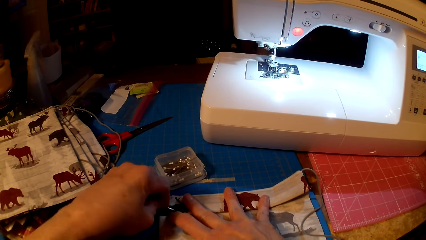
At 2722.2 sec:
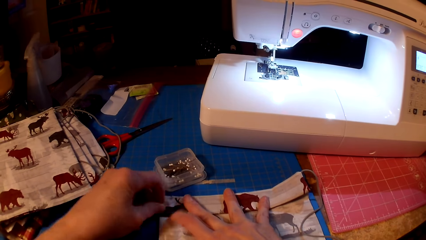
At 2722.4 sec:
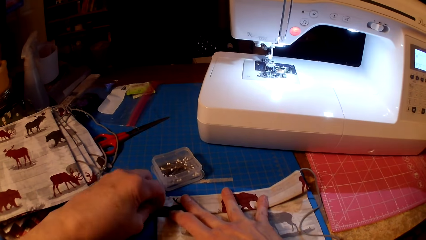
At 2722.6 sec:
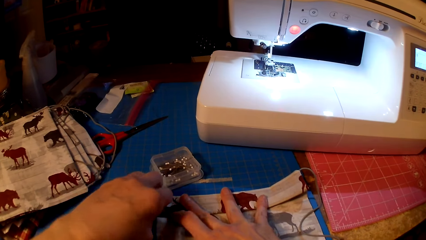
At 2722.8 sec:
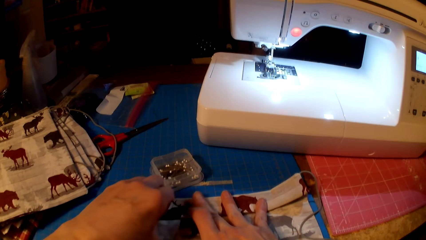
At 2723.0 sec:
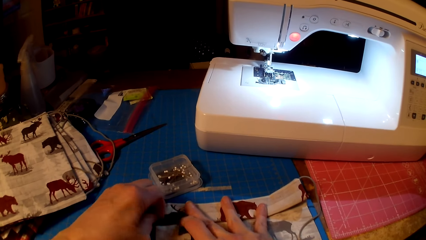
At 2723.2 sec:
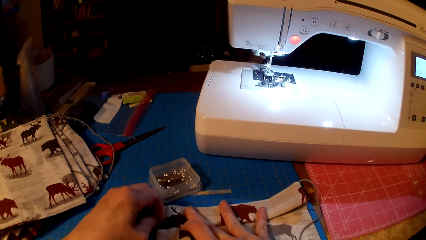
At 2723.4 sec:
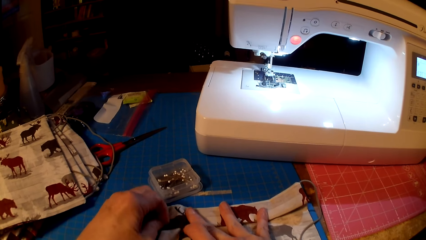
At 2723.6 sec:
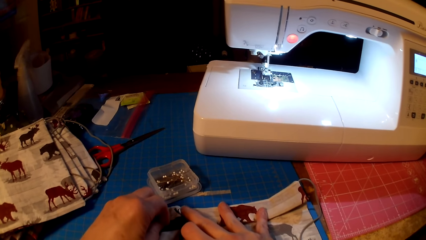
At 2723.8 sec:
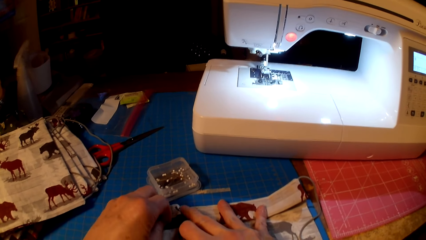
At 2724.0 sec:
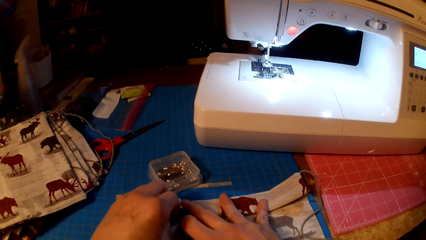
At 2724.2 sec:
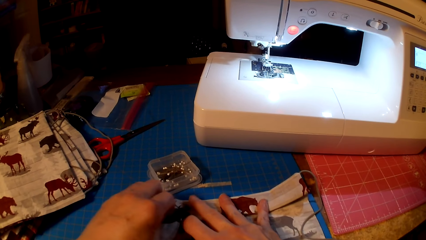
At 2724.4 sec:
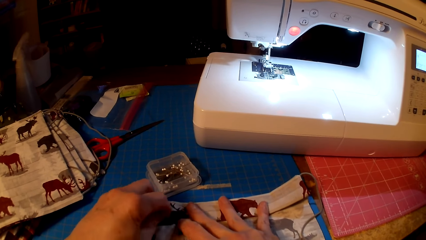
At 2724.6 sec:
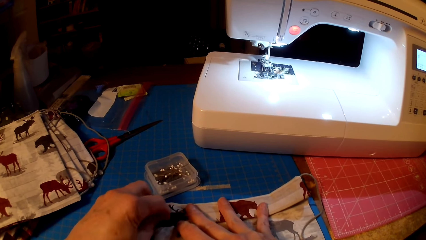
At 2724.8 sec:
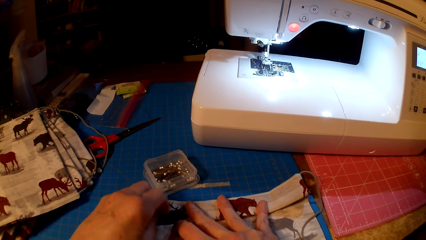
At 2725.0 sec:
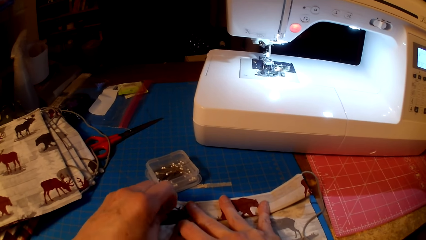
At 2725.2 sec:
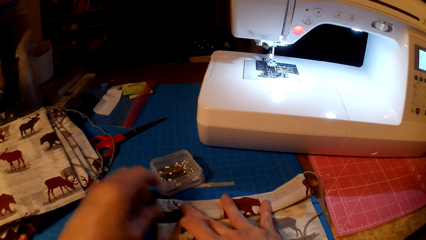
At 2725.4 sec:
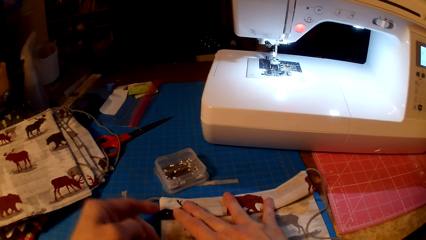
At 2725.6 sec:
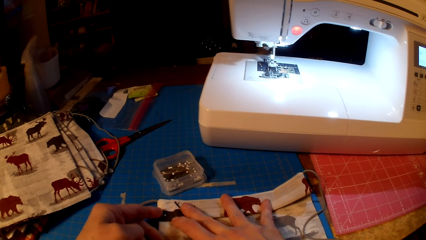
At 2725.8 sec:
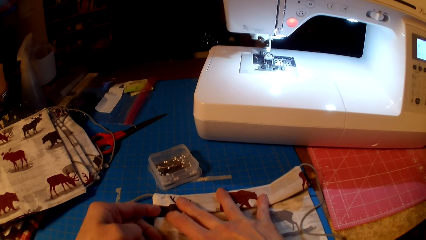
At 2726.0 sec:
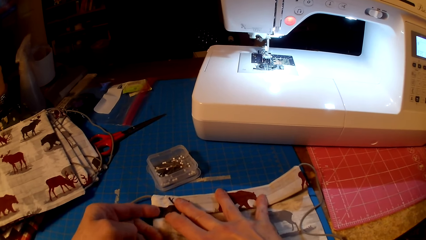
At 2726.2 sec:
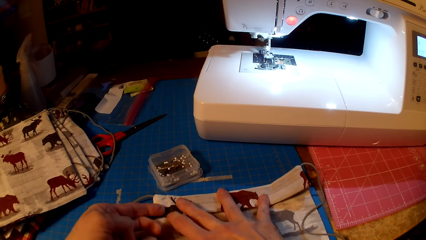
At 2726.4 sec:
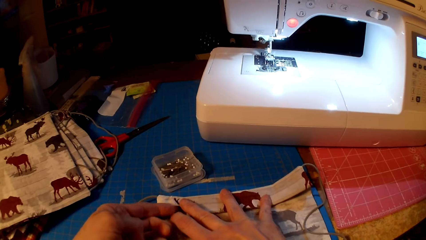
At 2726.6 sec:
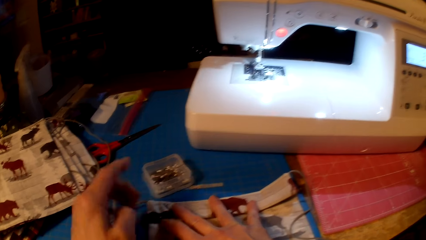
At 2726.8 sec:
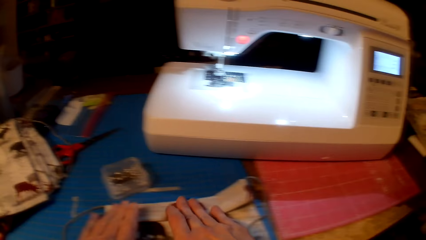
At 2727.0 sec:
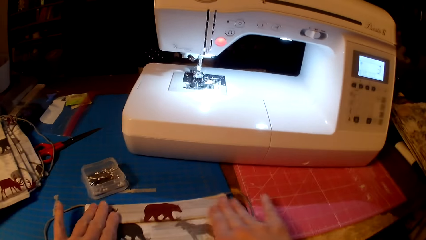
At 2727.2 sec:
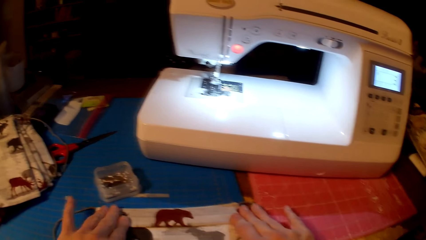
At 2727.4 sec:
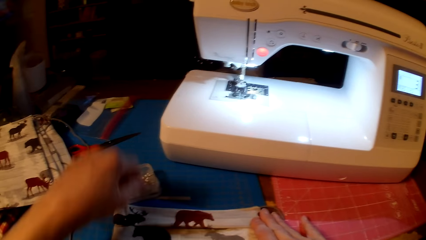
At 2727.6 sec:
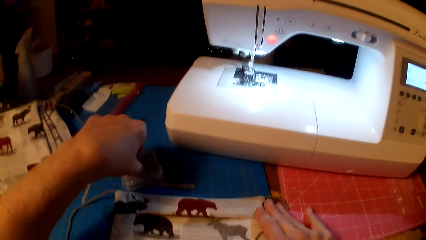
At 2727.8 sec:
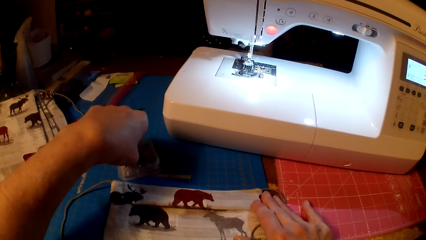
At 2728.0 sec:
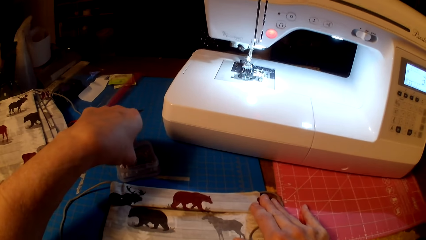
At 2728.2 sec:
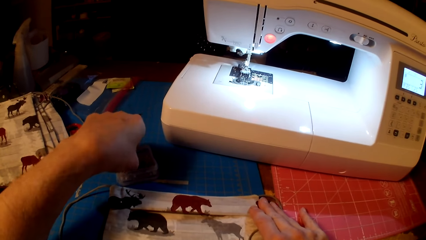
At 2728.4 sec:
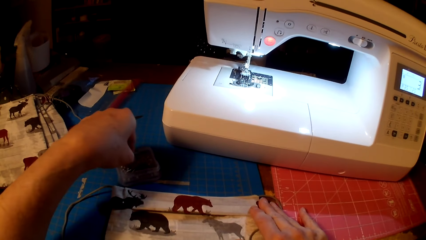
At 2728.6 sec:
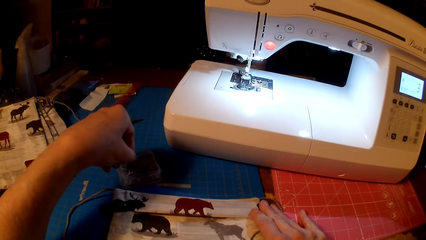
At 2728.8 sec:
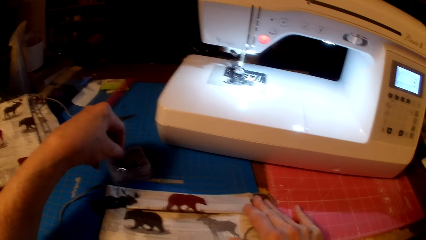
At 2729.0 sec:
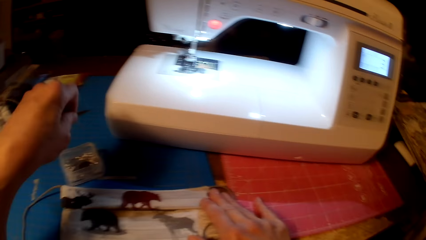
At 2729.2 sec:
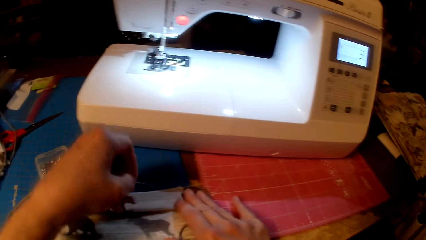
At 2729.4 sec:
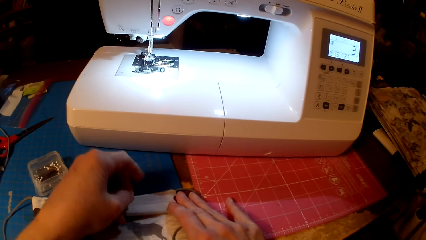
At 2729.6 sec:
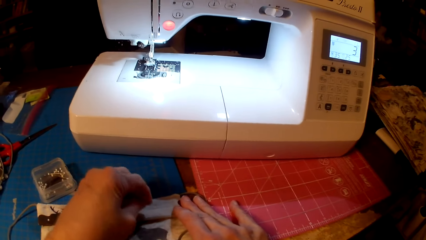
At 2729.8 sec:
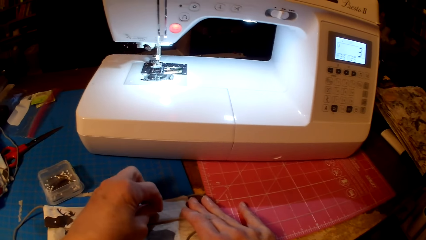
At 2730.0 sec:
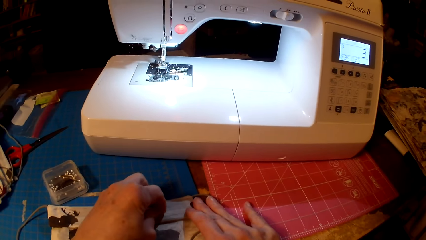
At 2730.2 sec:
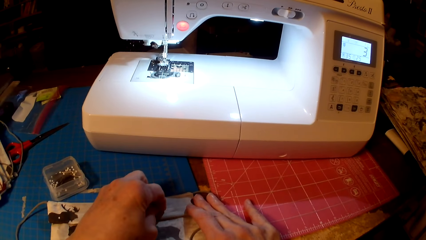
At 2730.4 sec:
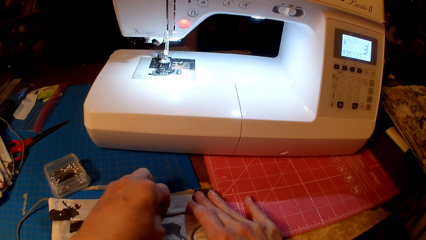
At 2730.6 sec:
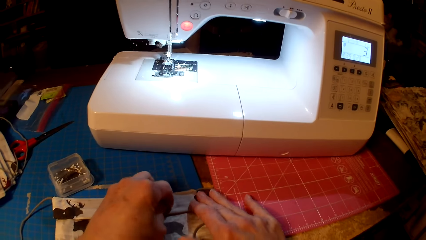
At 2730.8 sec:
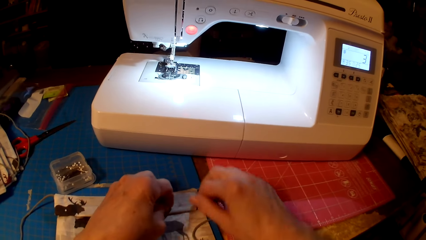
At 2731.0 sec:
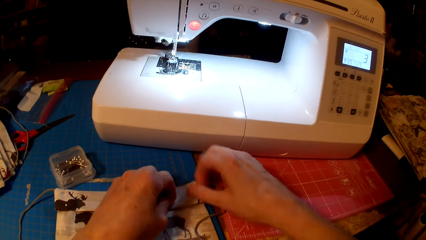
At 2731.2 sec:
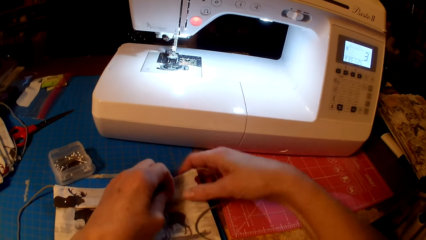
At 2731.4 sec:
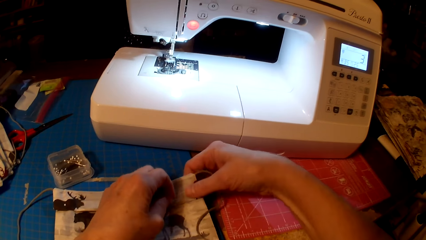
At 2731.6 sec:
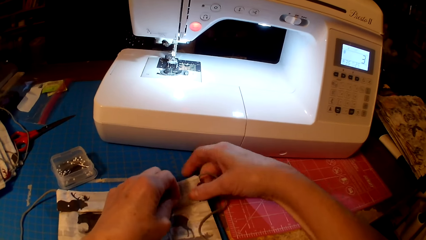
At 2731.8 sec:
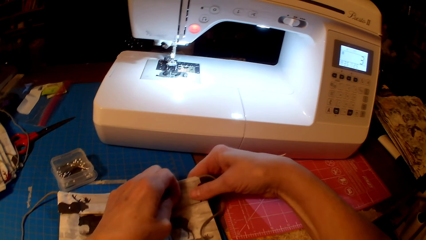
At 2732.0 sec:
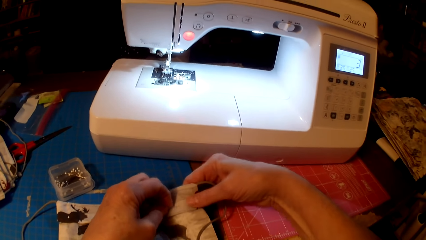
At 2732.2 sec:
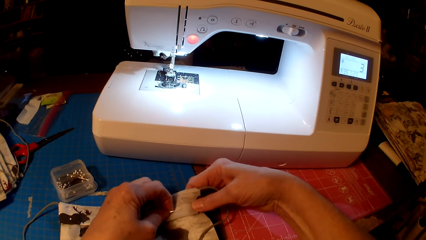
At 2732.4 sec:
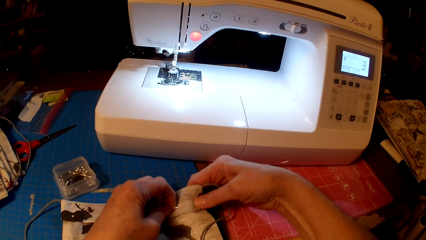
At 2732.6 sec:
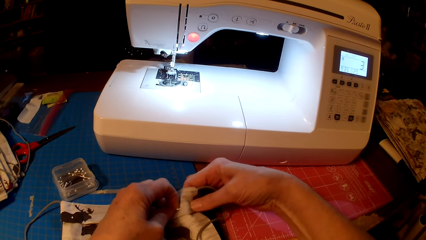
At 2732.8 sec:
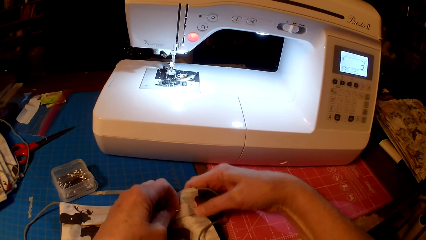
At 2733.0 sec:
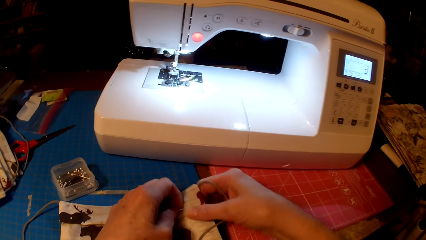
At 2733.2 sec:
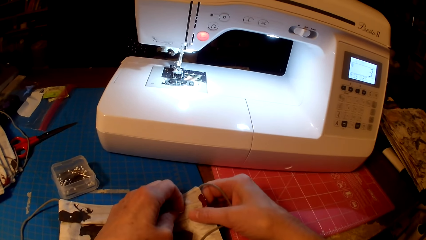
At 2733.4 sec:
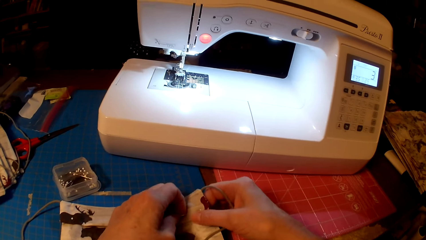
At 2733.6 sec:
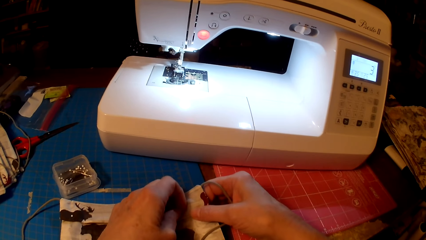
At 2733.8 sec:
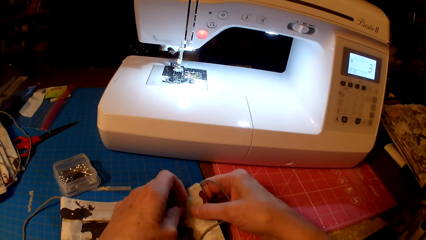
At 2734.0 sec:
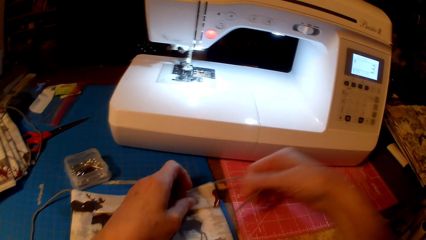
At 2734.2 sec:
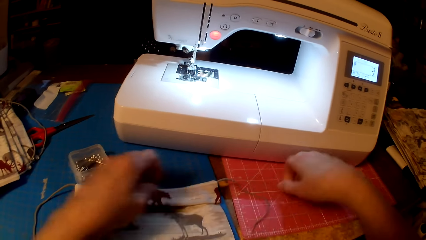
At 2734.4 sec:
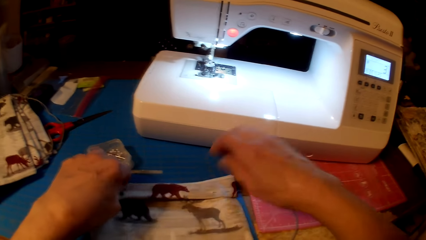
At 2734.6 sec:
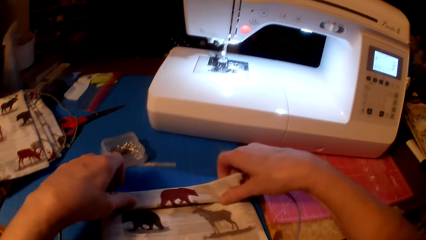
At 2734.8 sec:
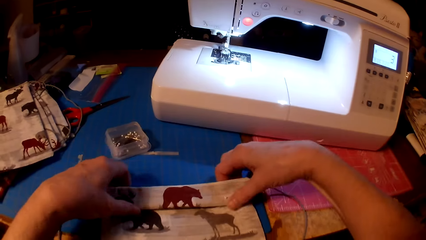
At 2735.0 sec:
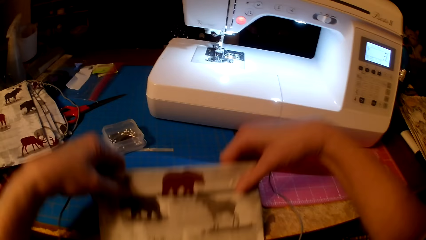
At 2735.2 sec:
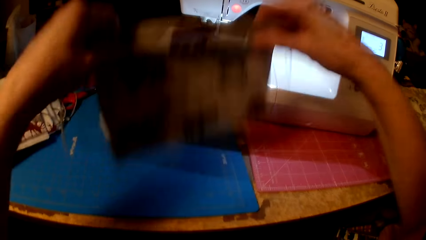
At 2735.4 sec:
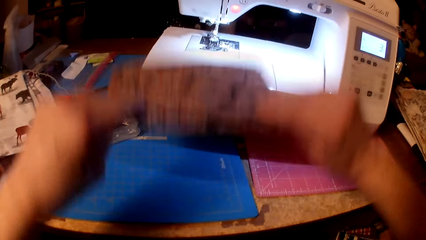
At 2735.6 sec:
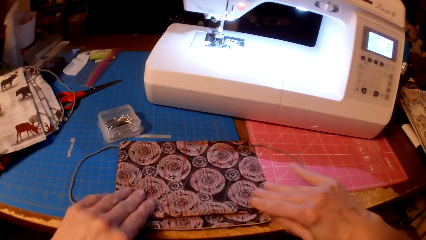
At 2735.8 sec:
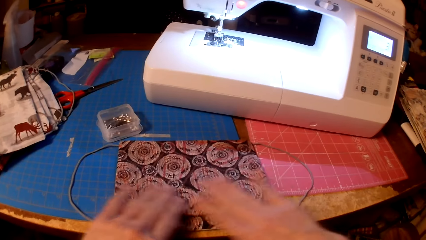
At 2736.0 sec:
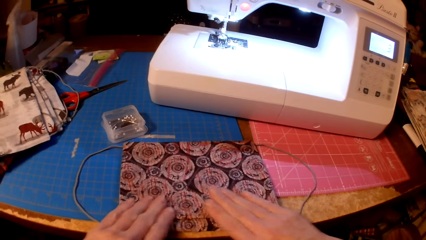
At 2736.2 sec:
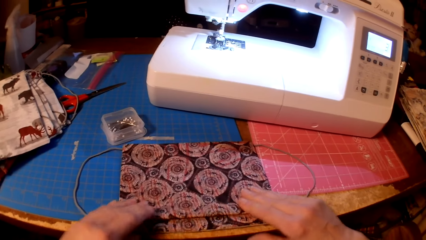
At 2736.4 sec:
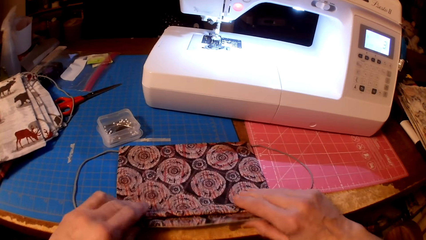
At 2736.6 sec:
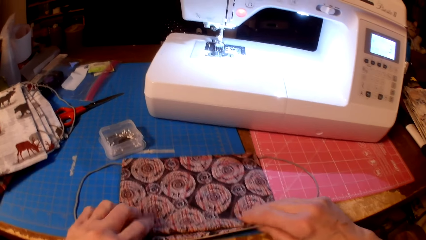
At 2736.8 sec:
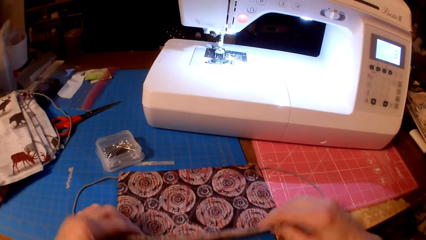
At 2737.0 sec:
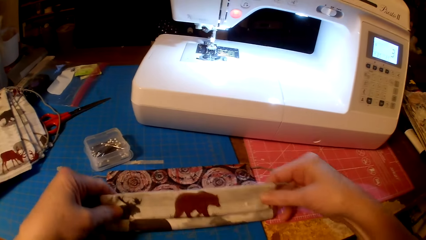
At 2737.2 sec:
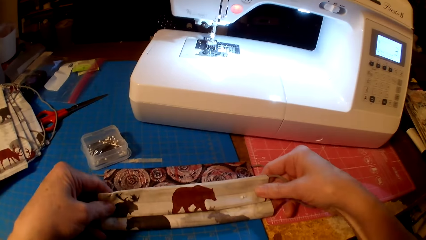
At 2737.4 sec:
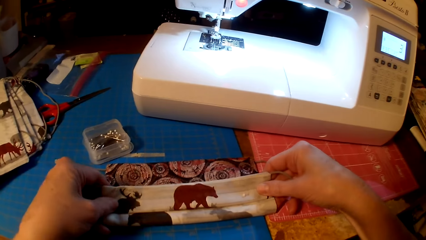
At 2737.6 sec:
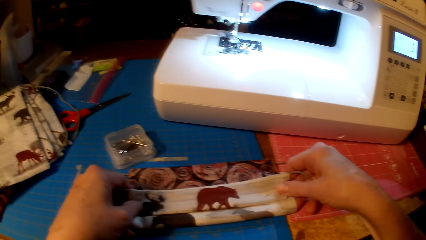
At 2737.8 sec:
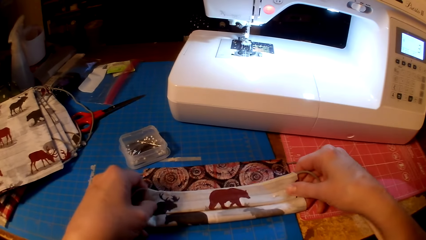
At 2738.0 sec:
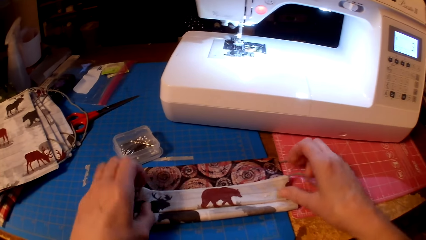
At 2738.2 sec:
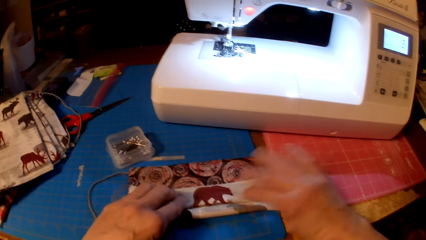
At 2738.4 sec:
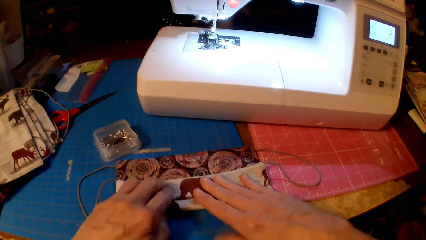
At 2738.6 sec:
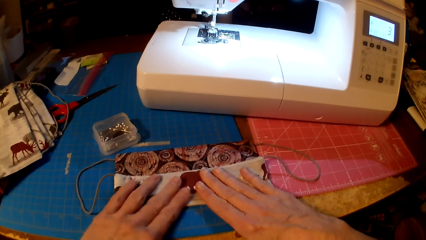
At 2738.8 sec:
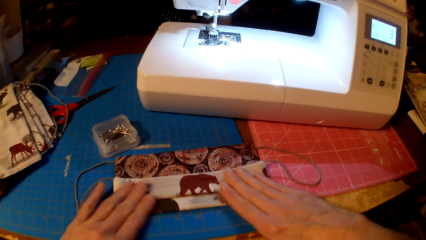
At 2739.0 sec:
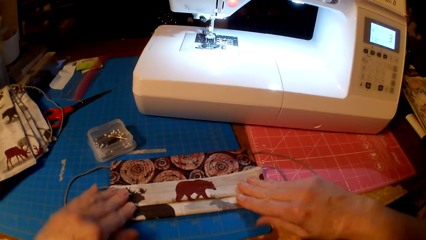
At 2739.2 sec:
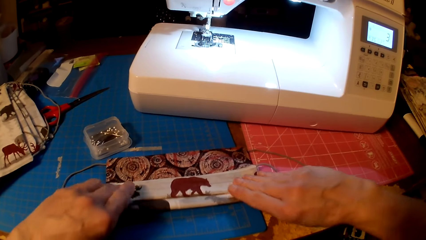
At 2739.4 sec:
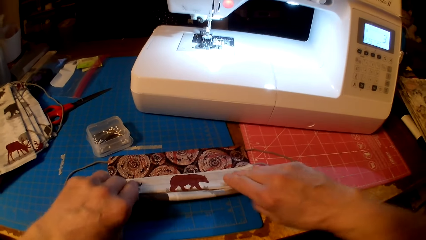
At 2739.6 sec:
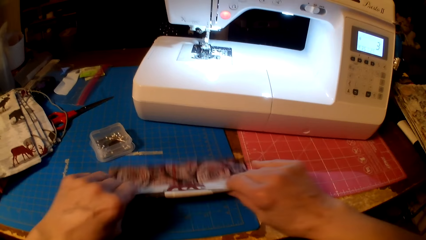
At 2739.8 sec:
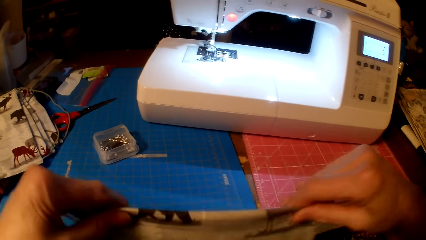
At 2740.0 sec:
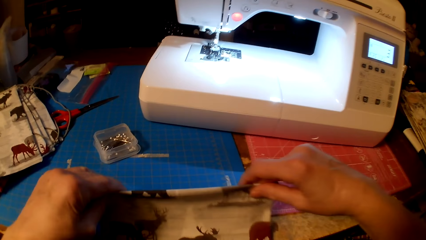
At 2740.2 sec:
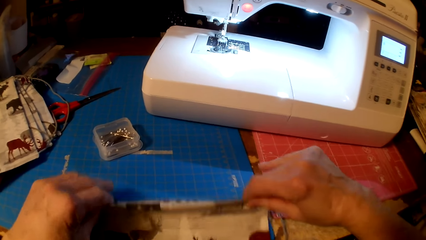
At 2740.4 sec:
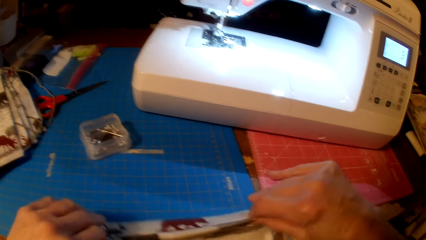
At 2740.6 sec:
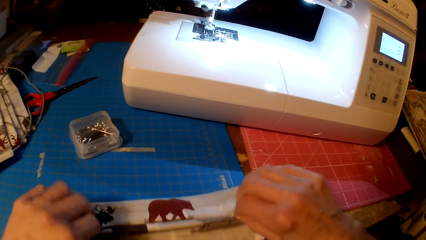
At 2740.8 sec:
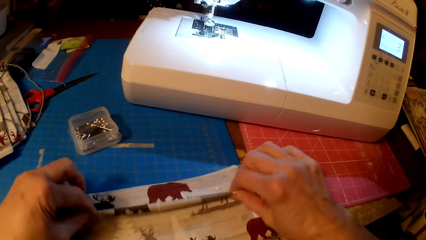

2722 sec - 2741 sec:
The camera wearer pins the fabric. They pick up a pin. They pin the fabric. They fold the fabric.
